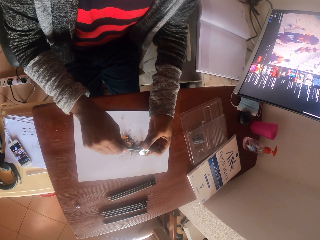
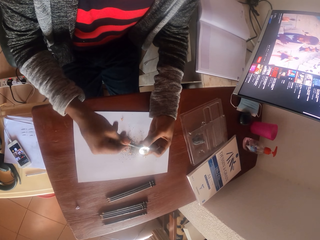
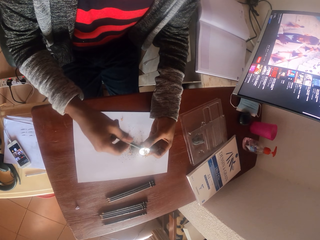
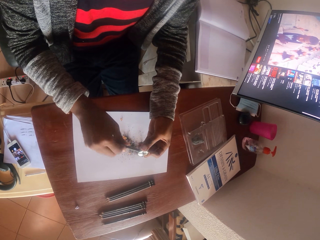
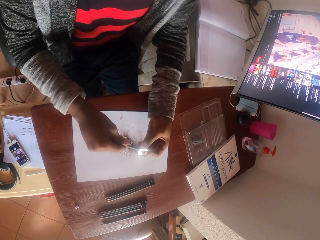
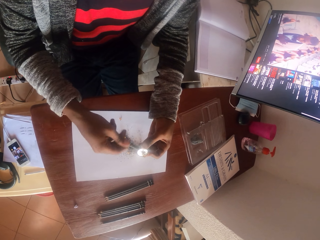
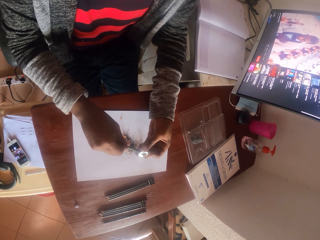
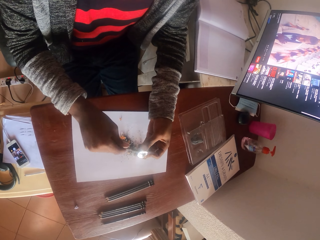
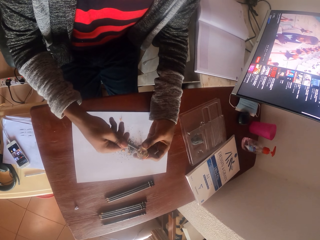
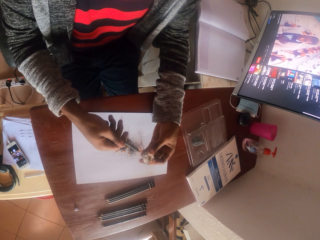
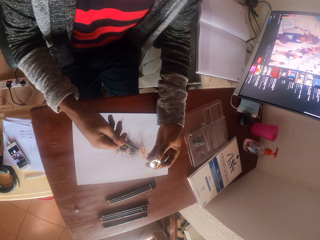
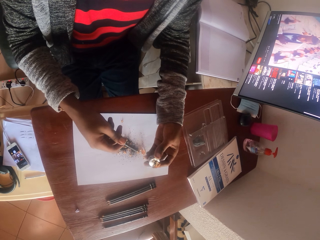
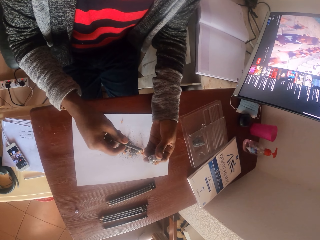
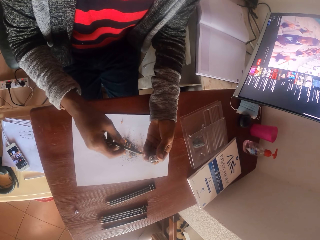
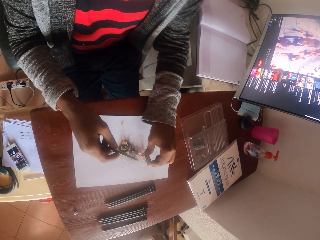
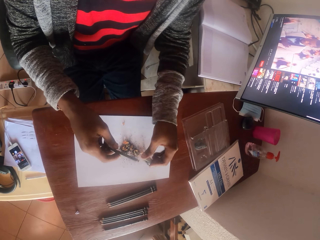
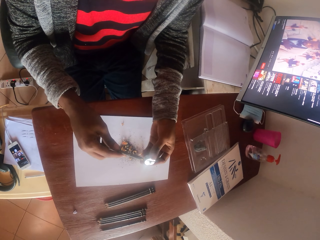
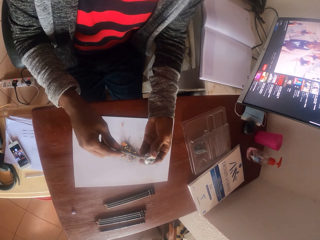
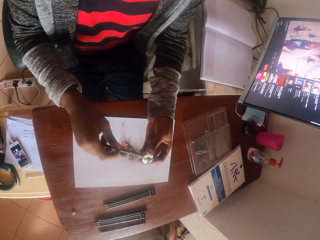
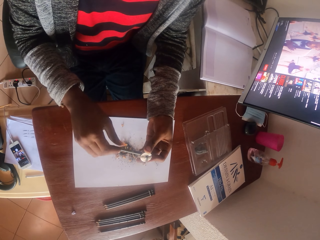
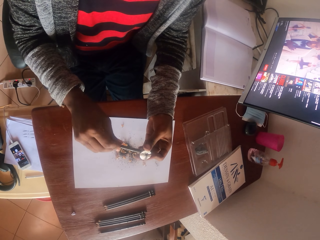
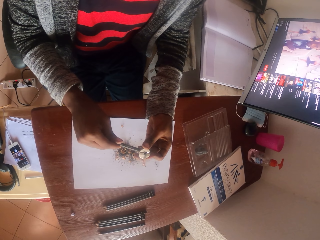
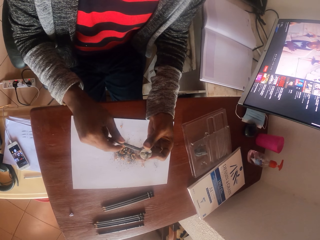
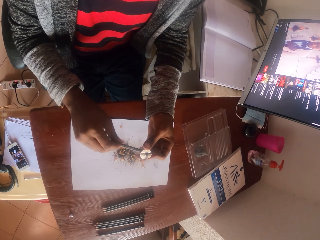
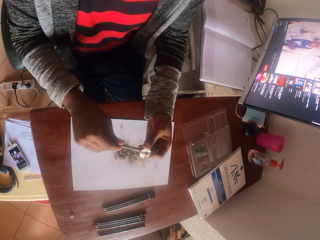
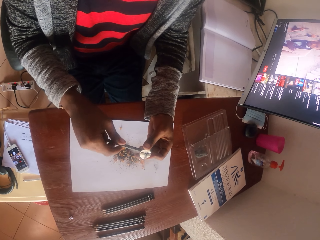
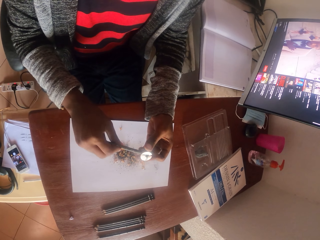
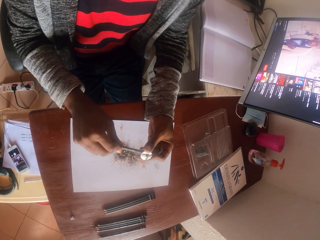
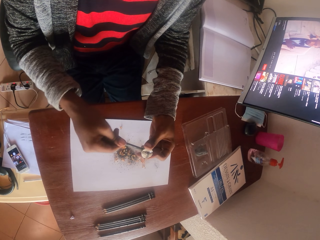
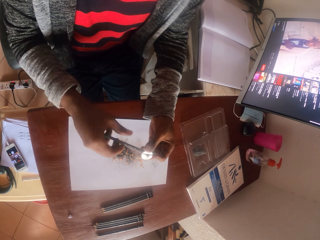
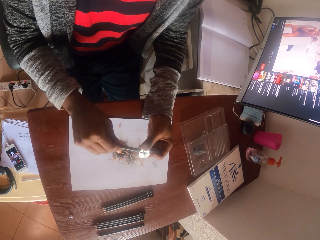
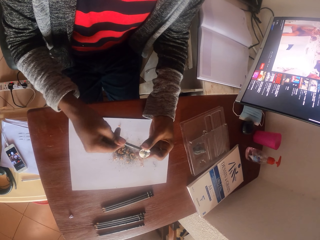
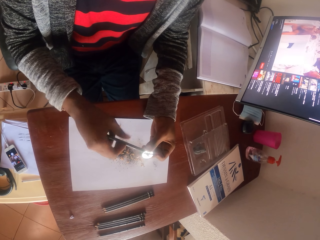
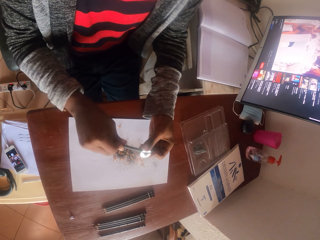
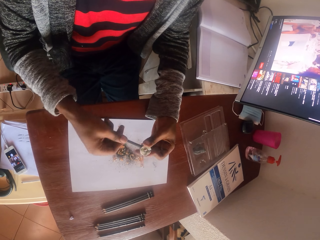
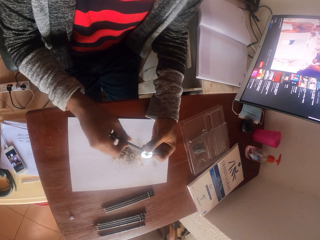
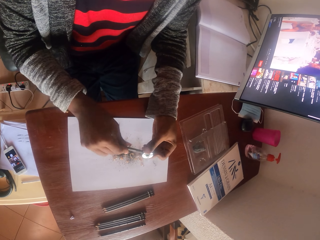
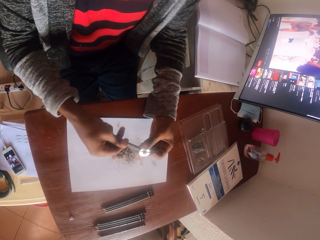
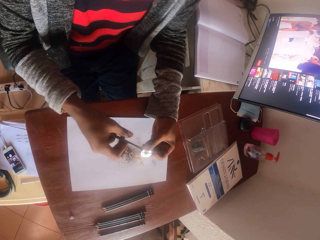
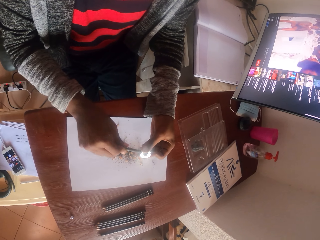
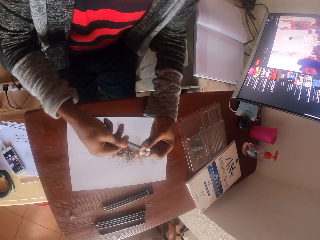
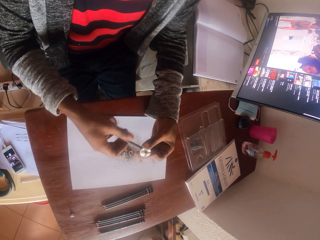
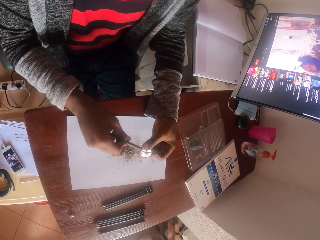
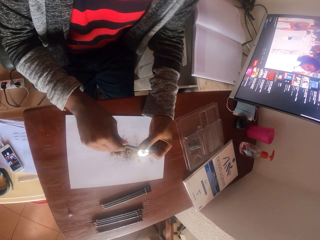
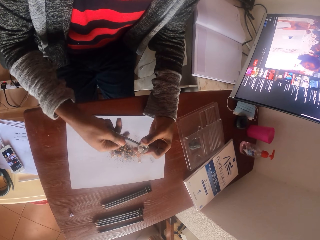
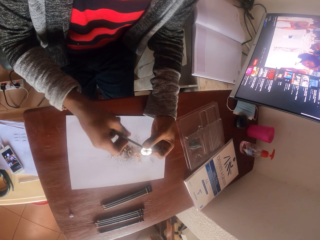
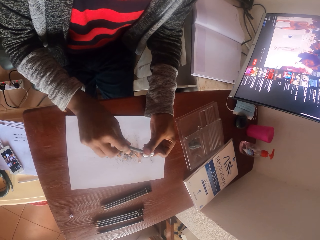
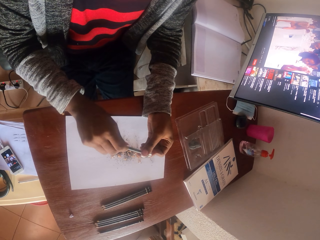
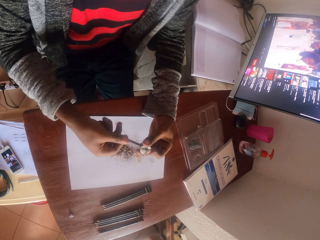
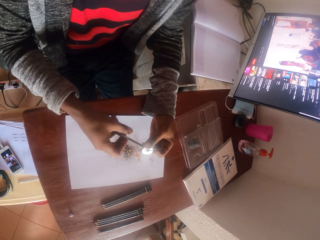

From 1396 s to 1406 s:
The camera wearer drops pencil shavings on the paper. They sharpen the pencil.

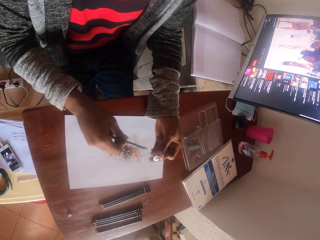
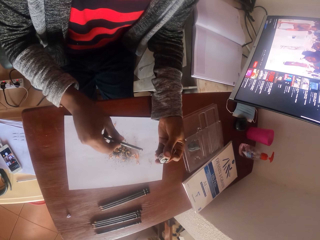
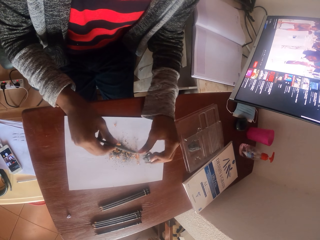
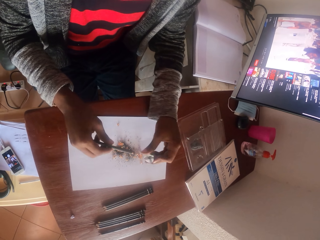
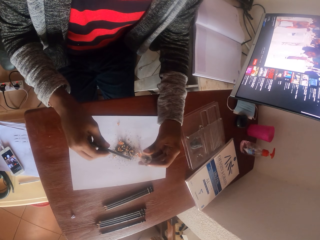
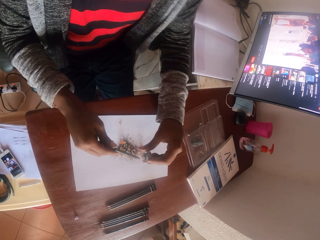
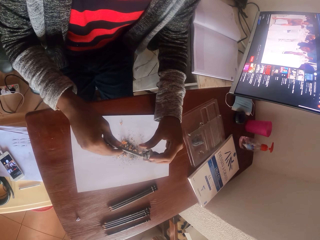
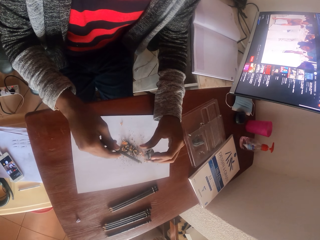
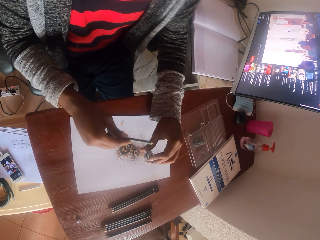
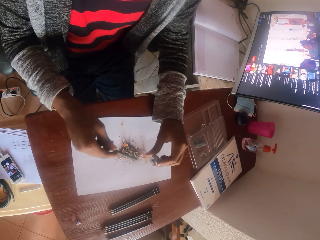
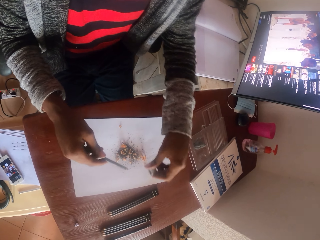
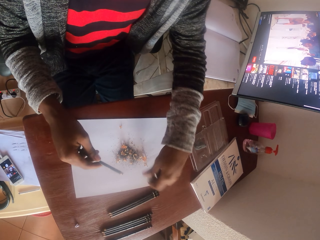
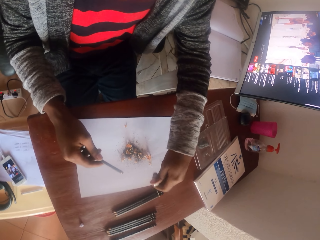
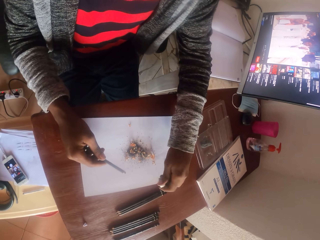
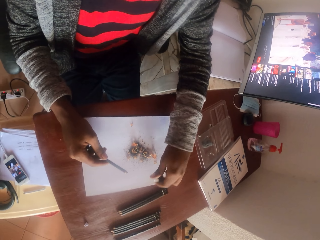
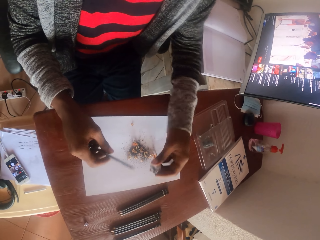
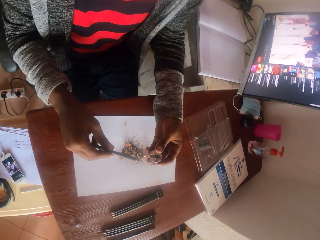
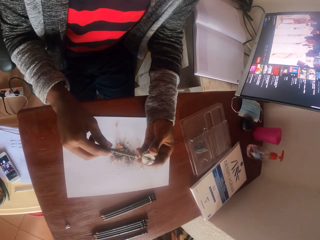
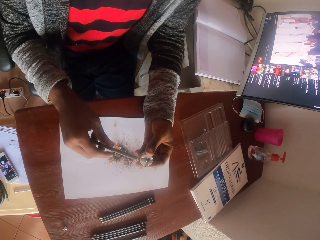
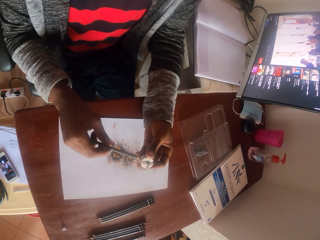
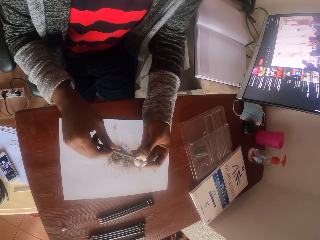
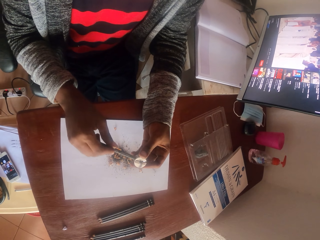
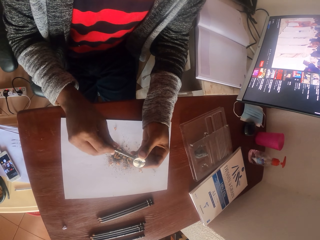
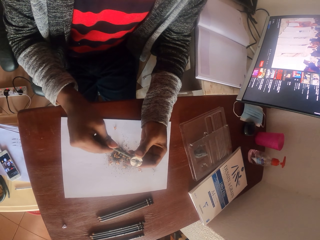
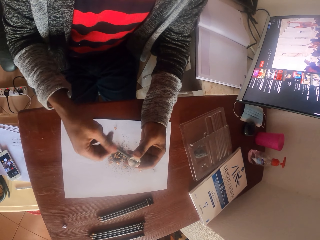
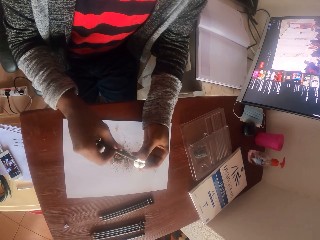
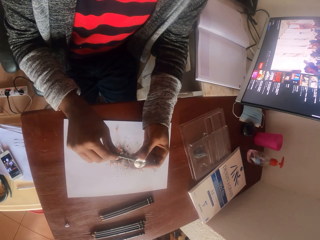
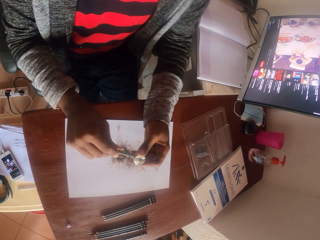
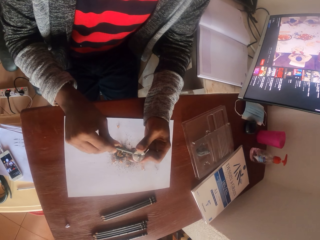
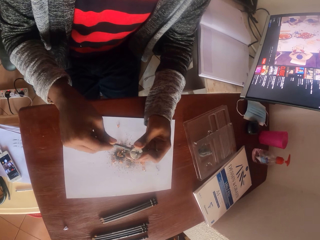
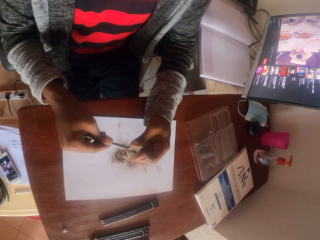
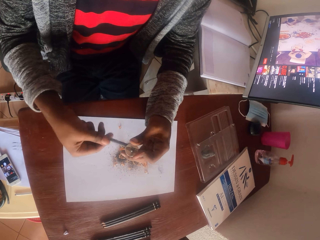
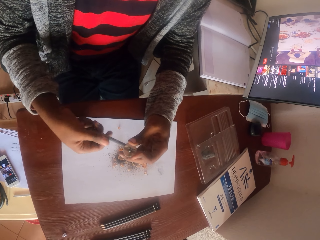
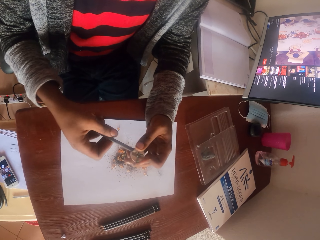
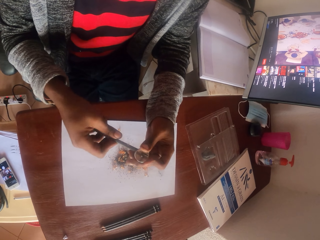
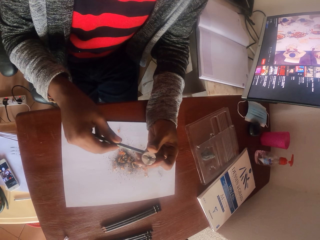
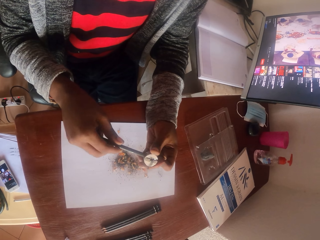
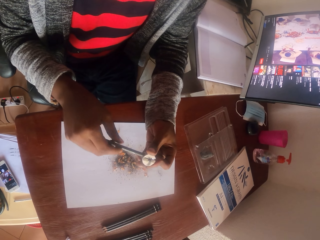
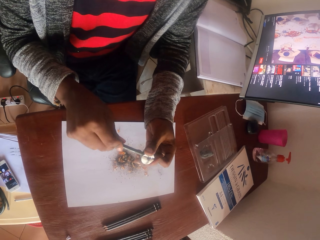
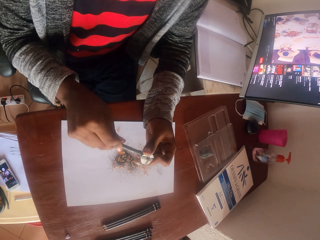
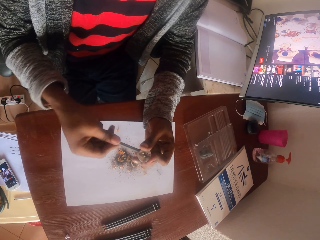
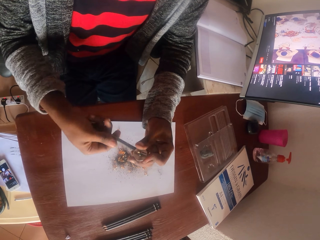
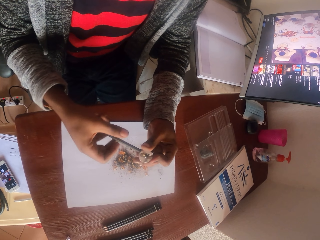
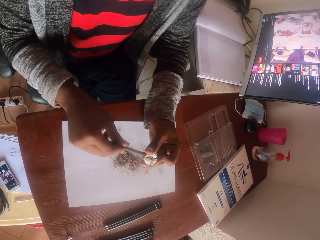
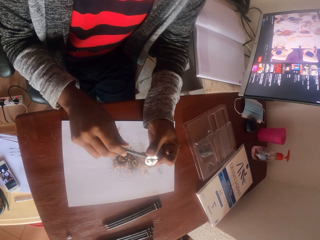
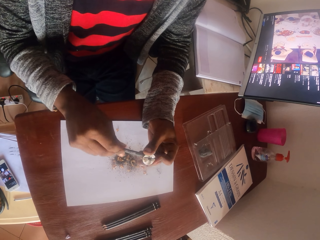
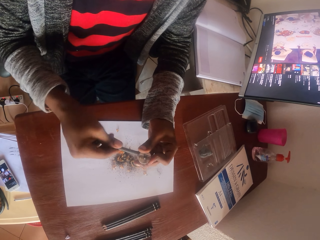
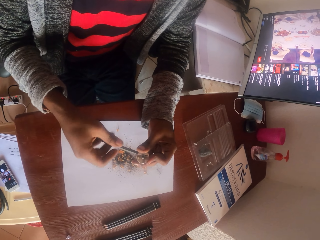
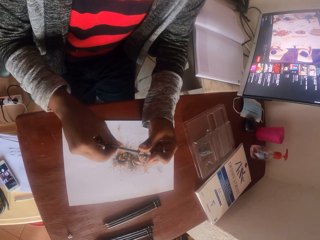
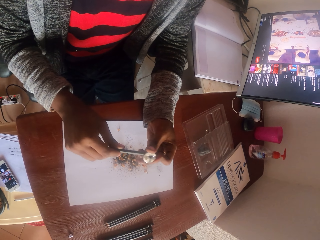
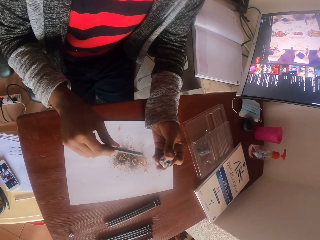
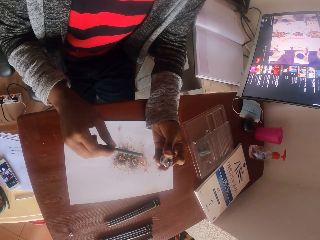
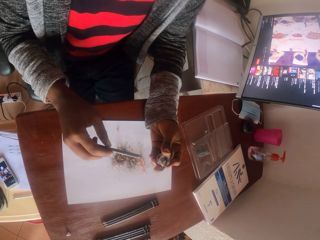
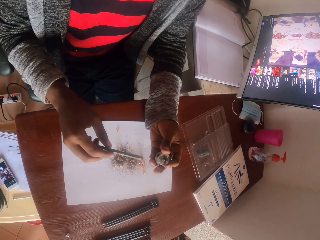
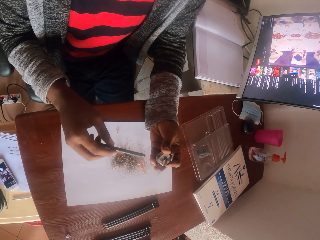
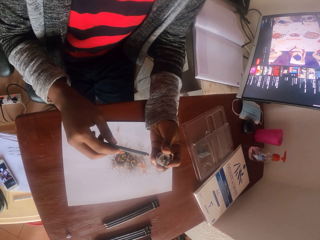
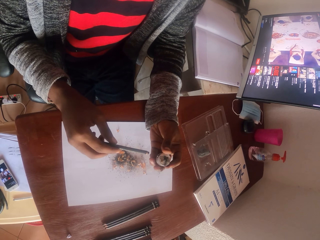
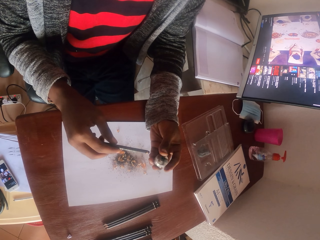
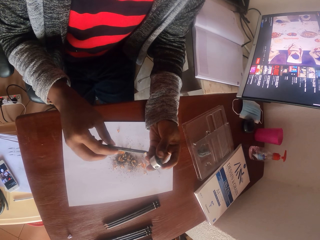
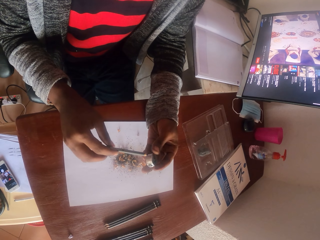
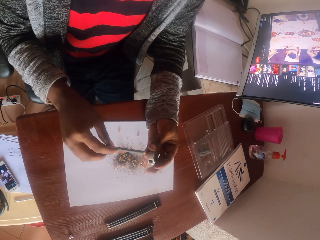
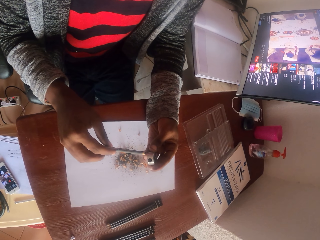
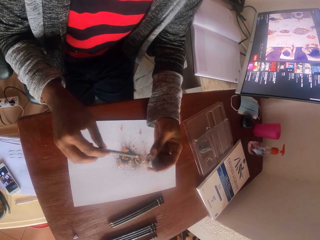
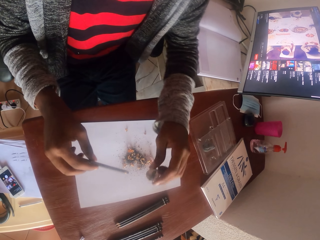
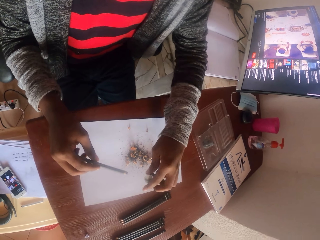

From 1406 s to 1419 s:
The camera wearer drops pencil shavings on the paper. They hit the sharpener on the table. They sharpen the pencil. They look at the pencil.
